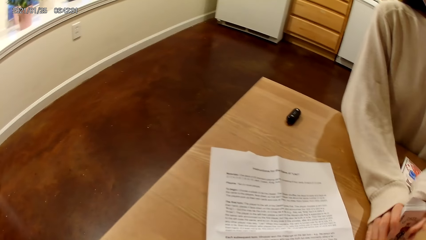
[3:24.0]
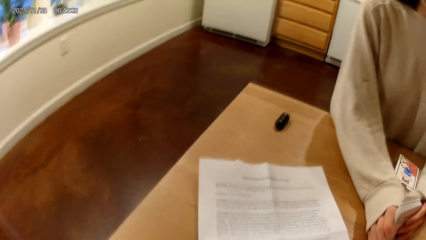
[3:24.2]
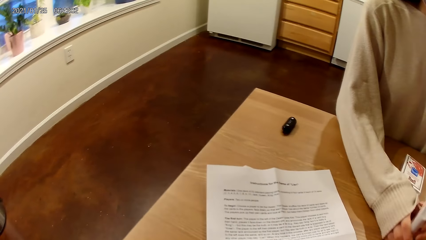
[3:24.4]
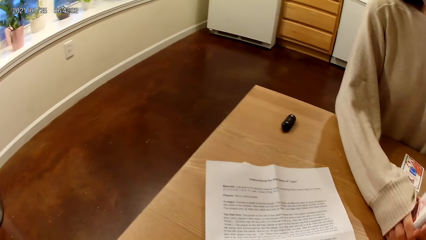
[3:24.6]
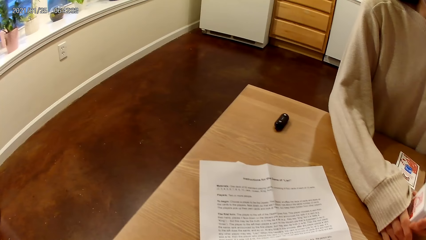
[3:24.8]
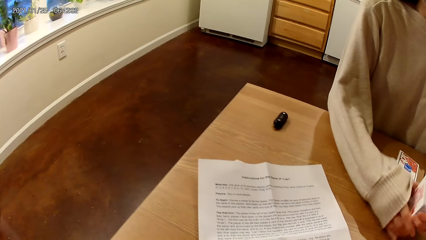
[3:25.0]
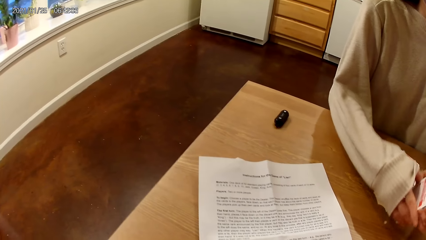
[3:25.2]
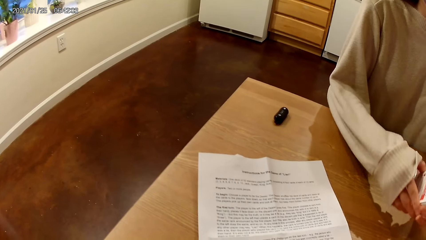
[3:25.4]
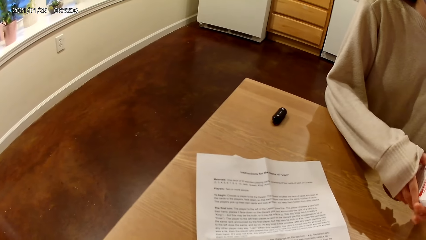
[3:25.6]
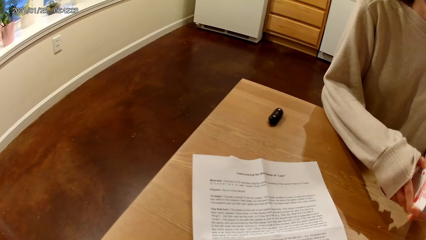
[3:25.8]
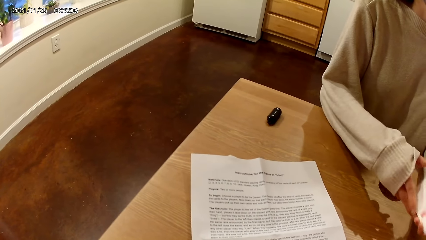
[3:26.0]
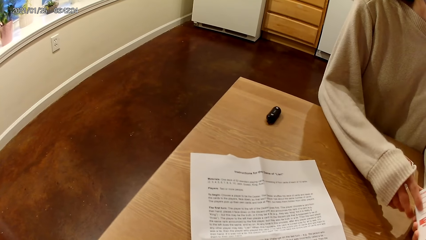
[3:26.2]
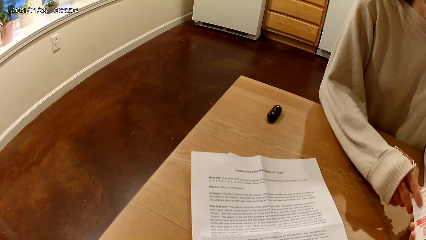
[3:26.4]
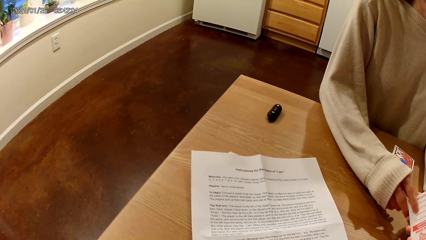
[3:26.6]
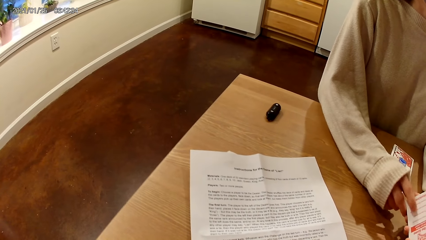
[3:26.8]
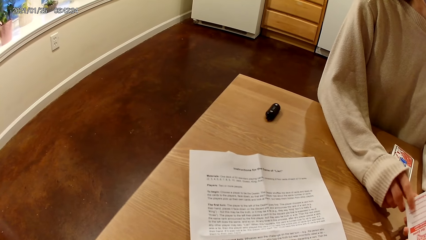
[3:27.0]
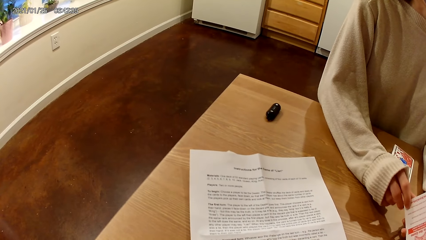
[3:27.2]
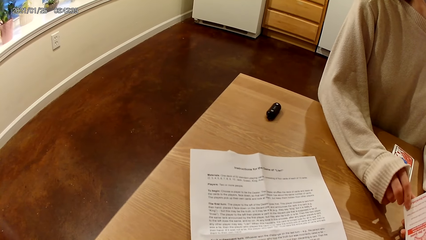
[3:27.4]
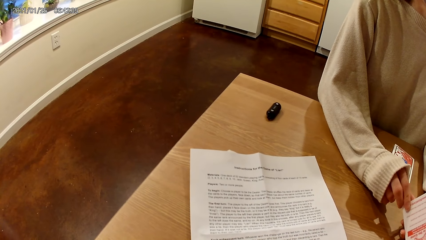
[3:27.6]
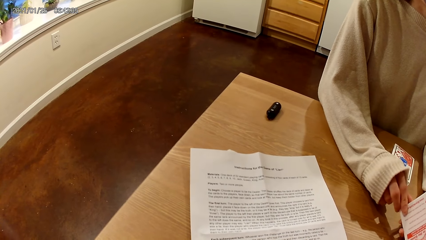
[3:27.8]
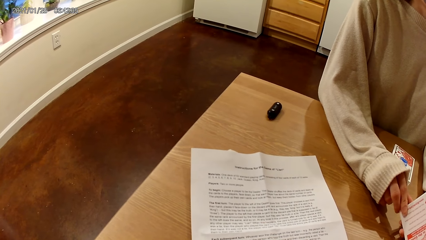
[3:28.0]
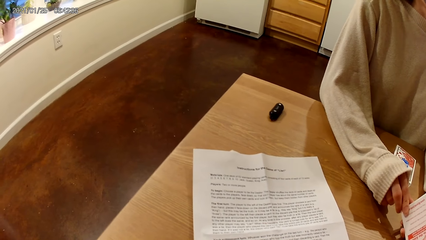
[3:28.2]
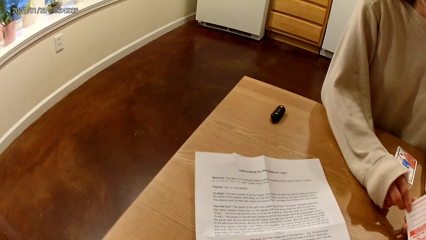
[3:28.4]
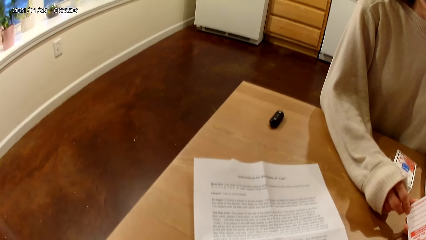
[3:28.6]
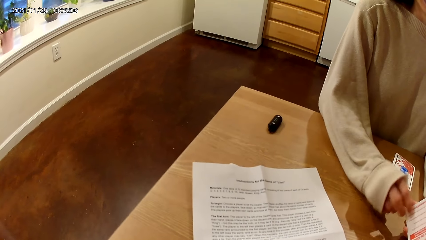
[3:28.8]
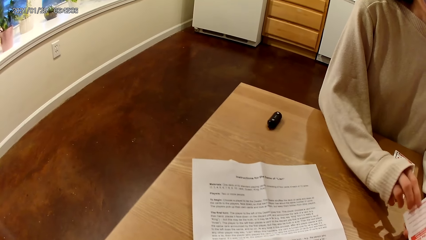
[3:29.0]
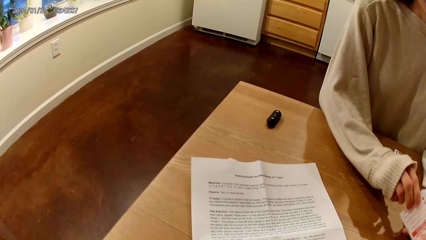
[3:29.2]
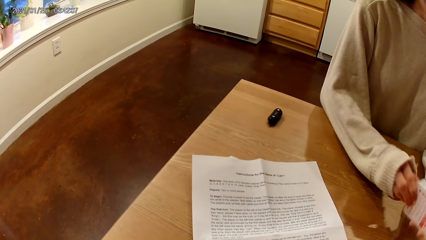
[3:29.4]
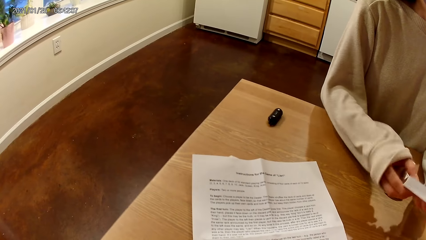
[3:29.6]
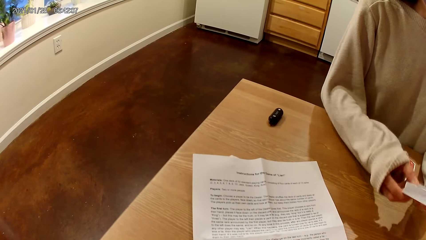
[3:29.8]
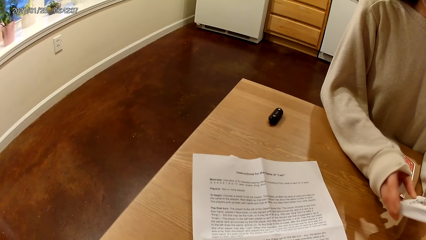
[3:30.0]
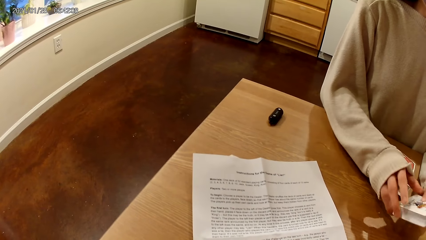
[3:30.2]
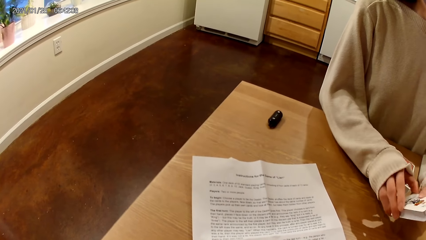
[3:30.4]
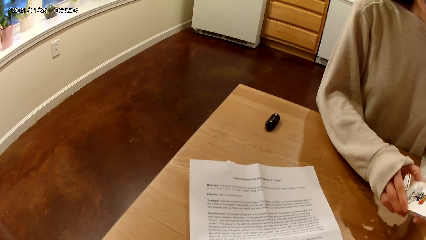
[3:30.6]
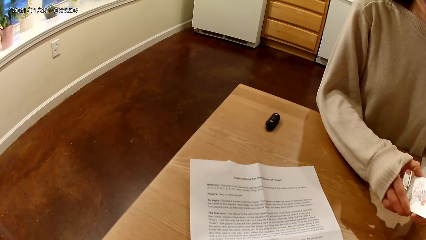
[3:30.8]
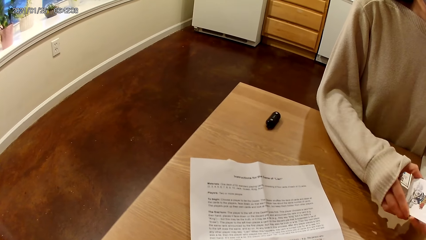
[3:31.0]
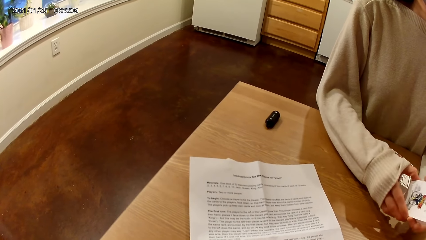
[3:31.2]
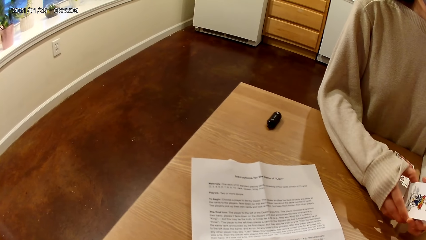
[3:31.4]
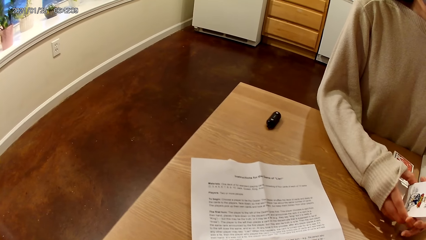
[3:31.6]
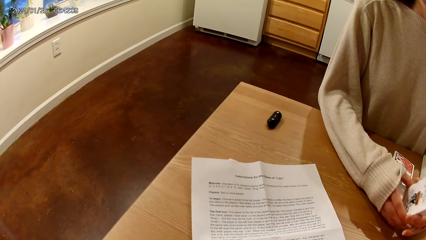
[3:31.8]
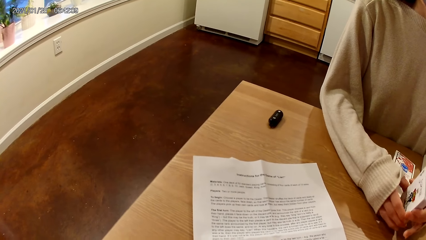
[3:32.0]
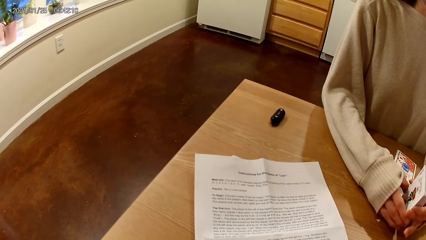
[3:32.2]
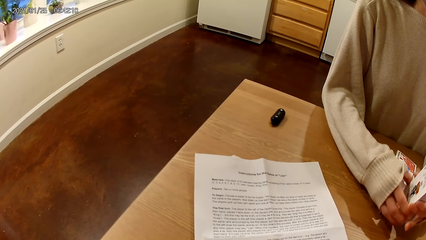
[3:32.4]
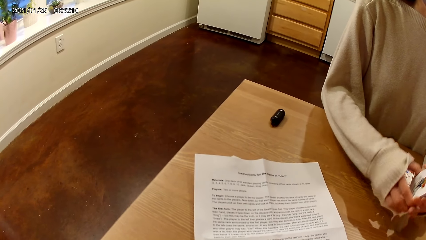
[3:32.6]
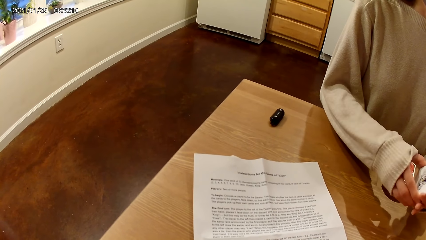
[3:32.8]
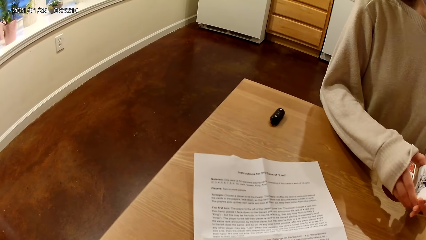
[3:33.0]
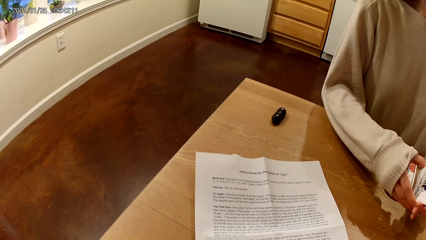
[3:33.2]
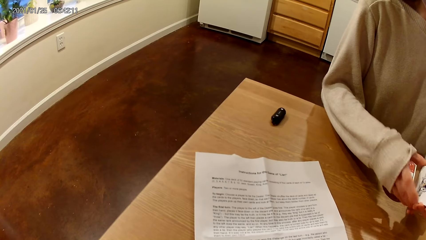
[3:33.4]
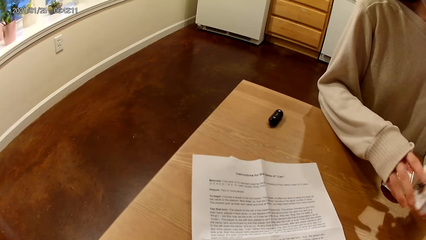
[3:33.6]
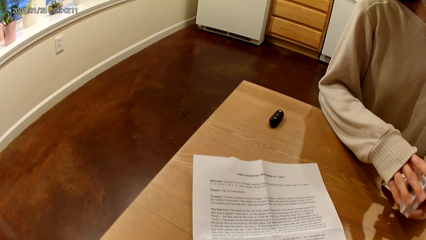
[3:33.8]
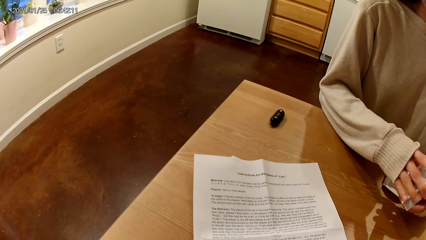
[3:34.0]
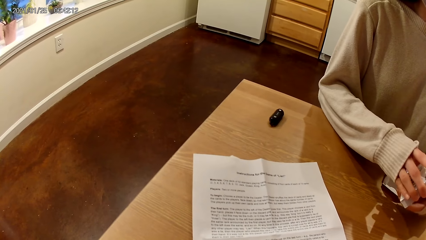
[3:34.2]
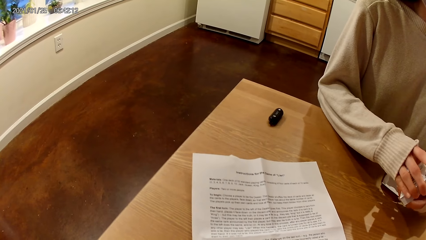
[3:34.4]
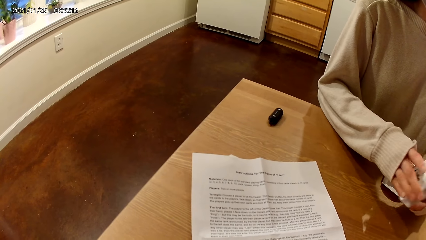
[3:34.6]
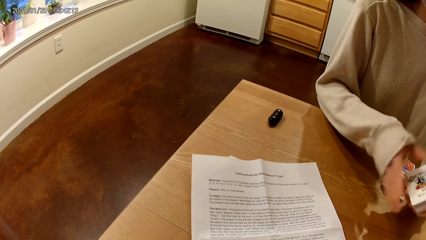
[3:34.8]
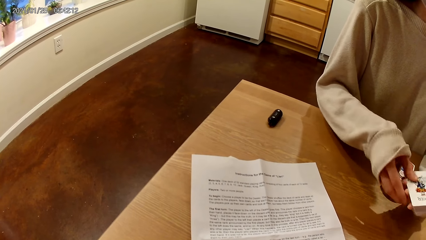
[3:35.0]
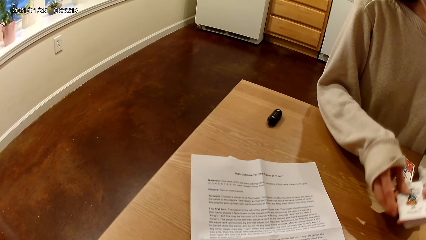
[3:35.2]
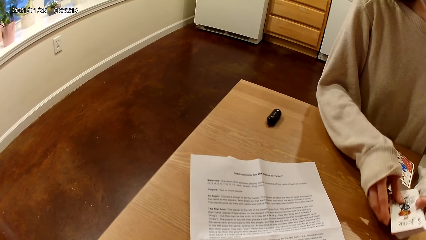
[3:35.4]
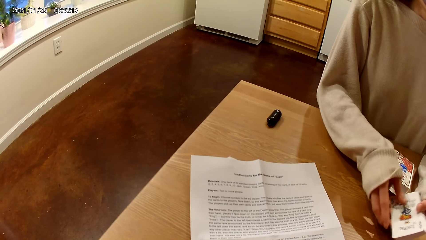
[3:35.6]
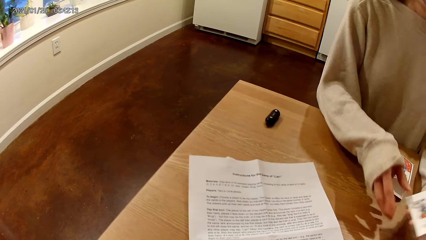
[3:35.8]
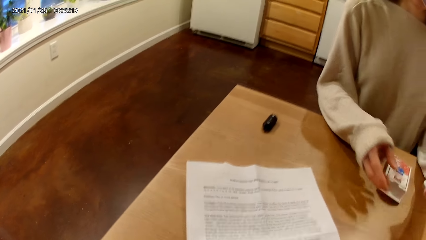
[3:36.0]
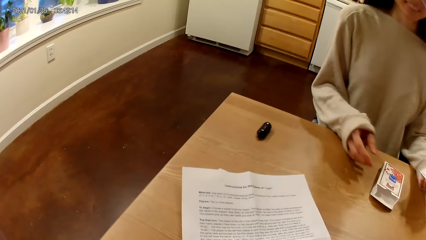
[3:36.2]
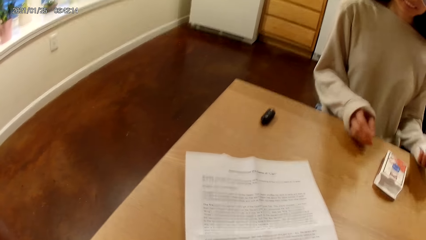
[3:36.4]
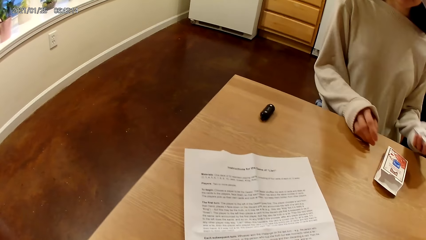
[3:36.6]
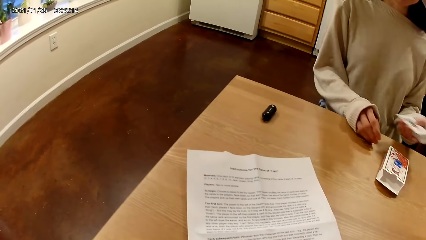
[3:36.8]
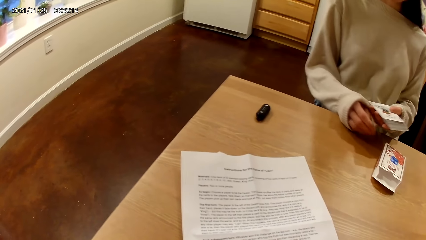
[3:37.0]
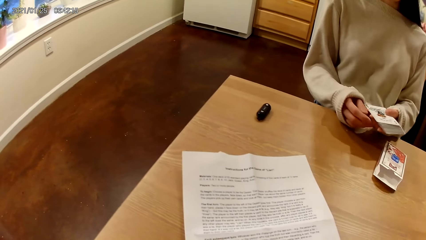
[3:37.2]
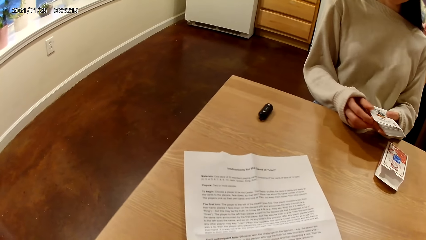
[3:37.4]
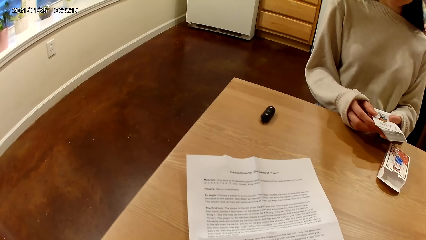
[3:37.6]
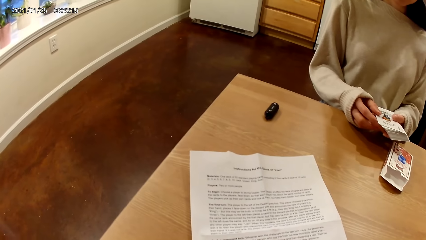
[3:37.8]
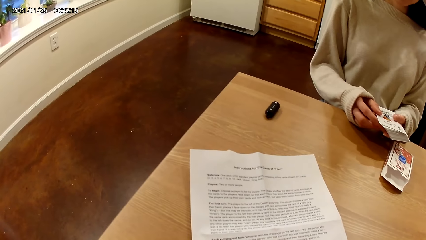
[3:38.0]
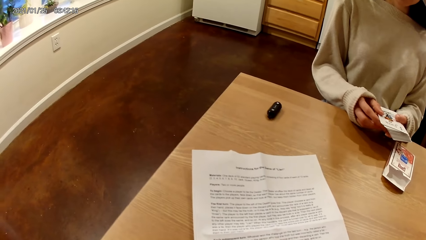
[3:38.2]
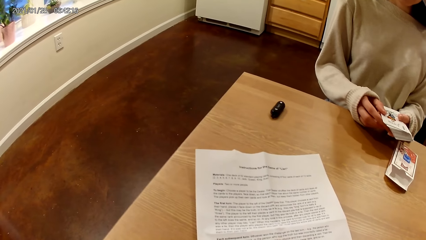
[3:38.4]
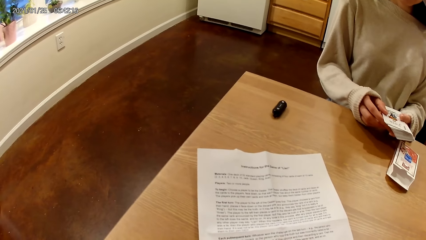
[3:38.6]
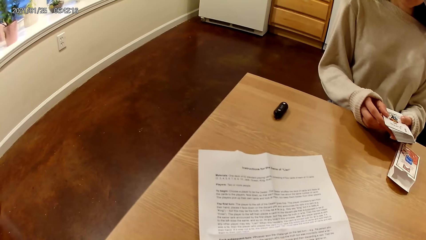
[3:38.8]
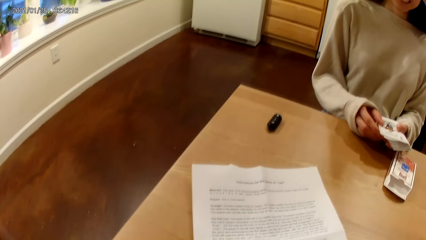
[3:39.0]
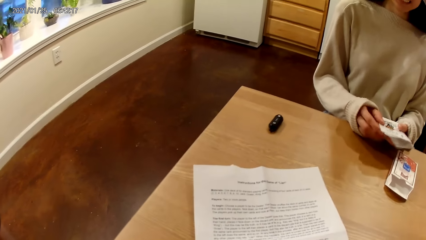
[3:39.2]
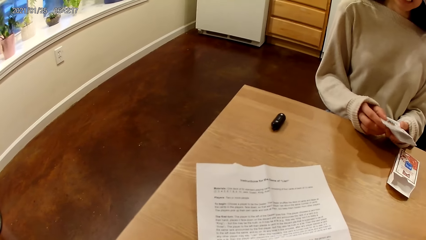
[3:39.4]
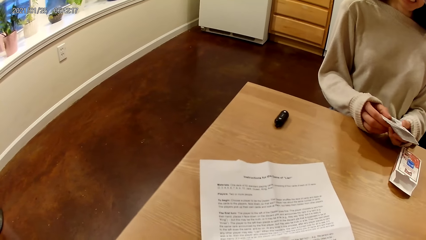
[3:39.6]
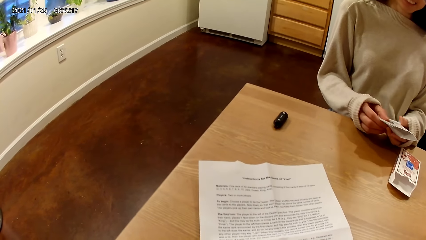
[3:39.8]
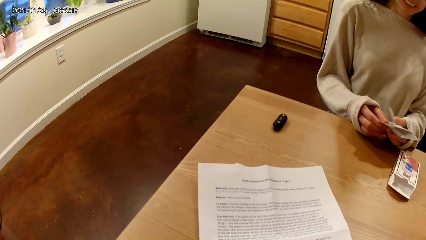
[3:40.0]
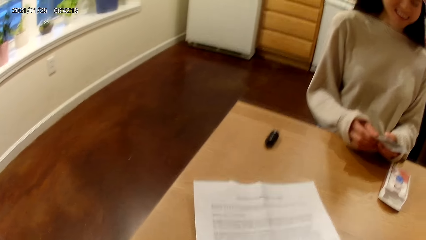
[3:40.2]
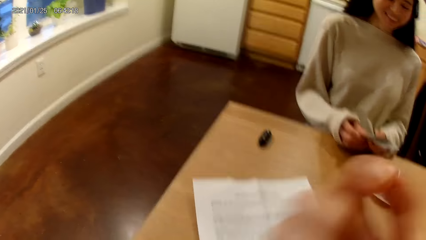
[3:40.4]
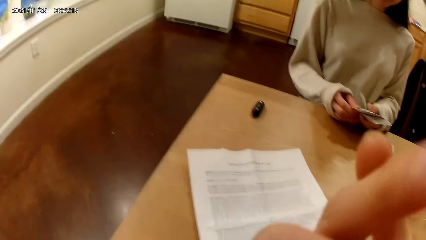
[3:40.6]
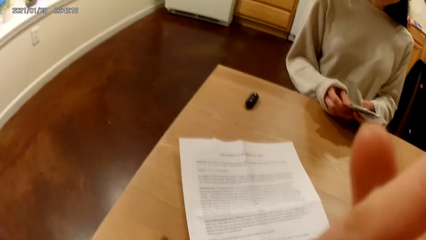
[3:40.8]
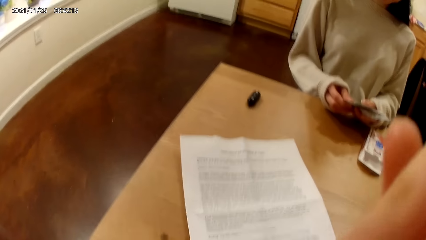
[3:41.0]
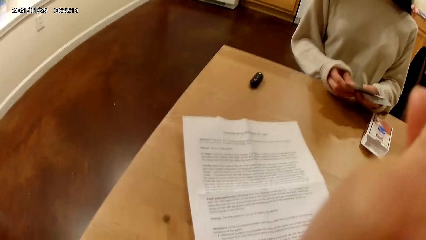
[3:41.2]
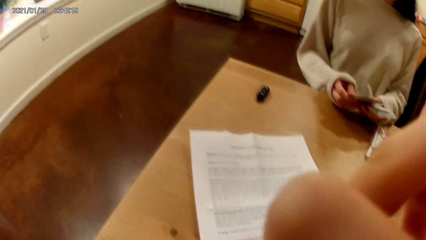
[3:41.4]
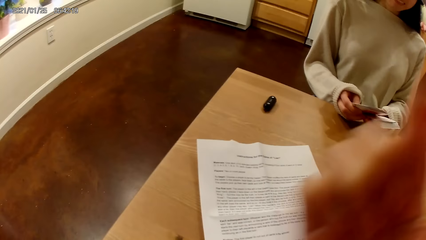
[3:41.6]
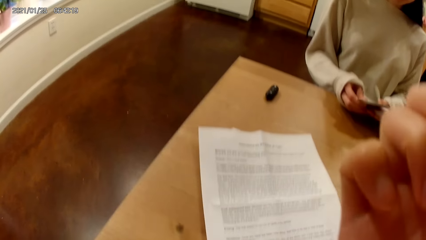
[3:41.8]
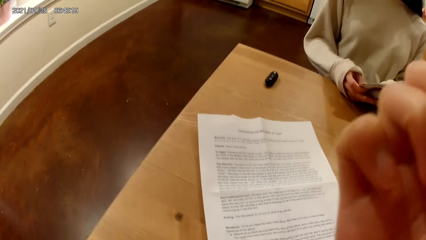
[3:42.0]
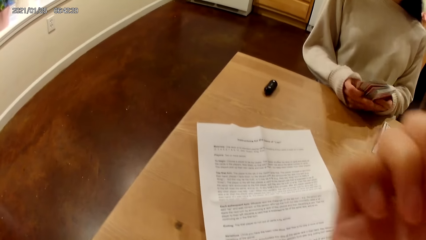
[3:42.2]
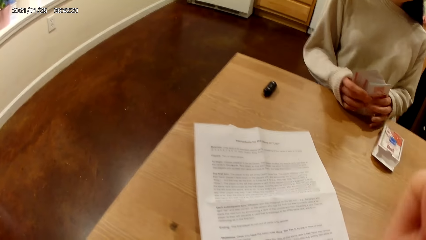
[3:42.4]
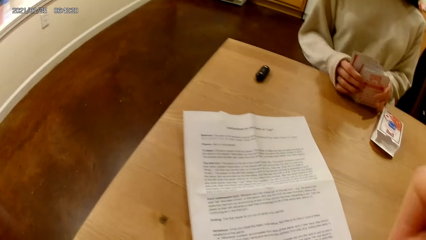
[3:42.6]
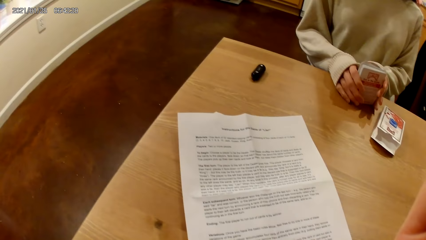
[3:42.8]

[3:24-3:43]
A woman taps the table with the deck of playing cards with both hands and holds the deck of playing cards on the table with both hands. The woman responds to the camera wearer. The woman flips the deck of playing cards in her hands with both hands. The woman holds the deck of playing cards on the table with both hands. The camera wearer reads the instruction. The woman holds the deck of playing cards with her left hand, touches the table with her right hand and holds the deck of playing cards on the table with both hands. The camera wearer touches her face with her right hand. The woman spreads the deck of playing cards in her hands with both hands and arranges the playing cards into one deck in her hands with both hands.
